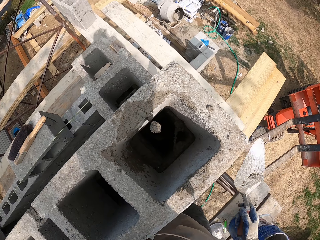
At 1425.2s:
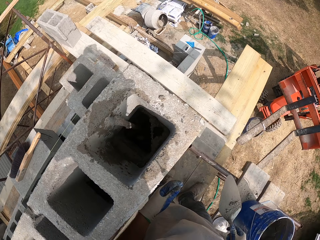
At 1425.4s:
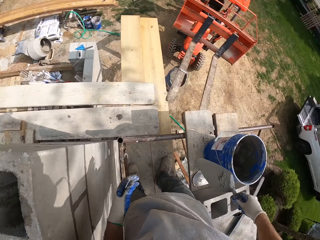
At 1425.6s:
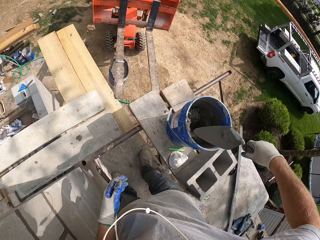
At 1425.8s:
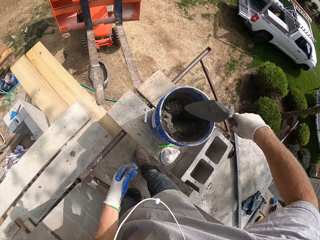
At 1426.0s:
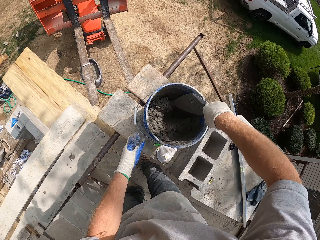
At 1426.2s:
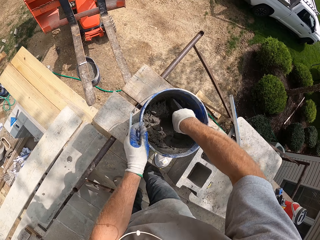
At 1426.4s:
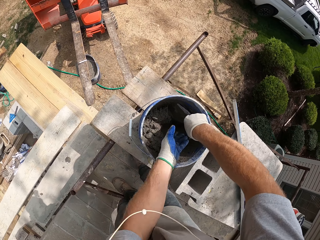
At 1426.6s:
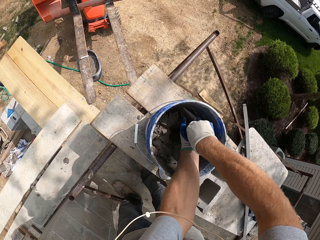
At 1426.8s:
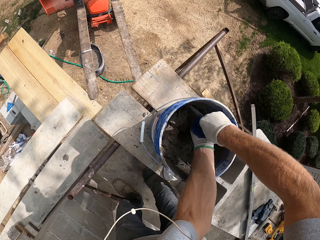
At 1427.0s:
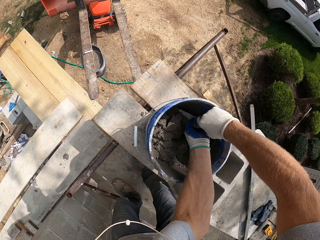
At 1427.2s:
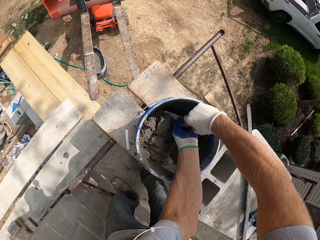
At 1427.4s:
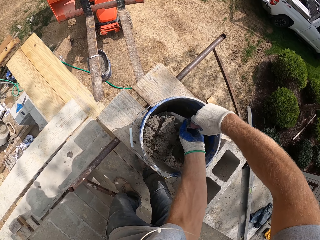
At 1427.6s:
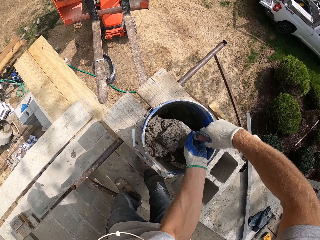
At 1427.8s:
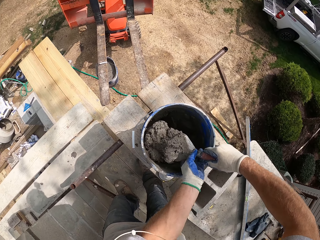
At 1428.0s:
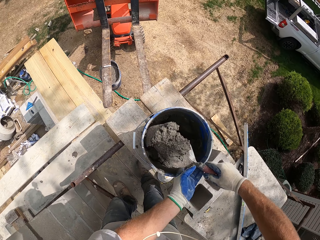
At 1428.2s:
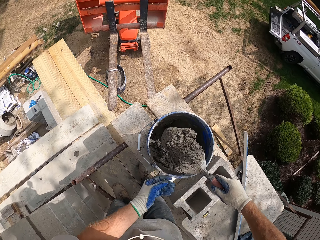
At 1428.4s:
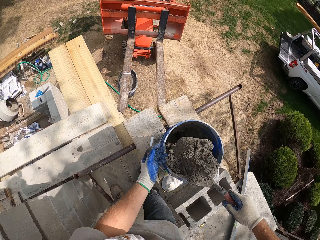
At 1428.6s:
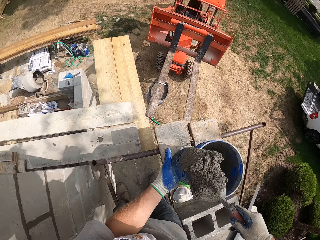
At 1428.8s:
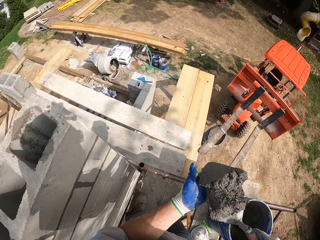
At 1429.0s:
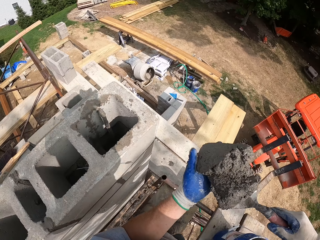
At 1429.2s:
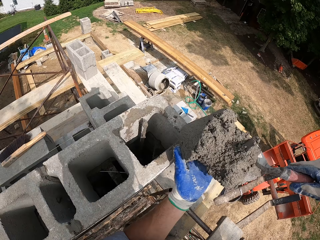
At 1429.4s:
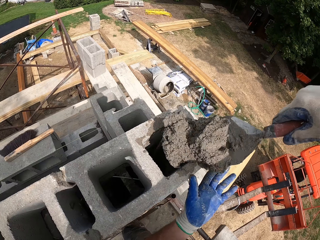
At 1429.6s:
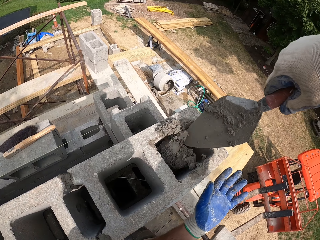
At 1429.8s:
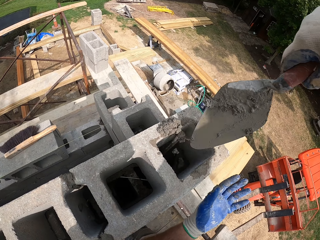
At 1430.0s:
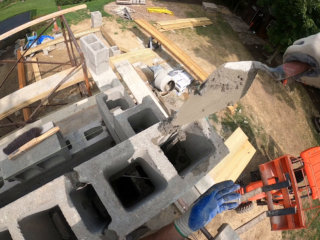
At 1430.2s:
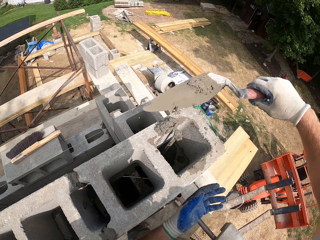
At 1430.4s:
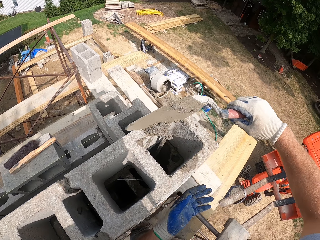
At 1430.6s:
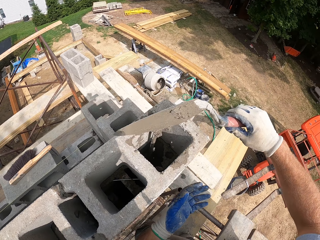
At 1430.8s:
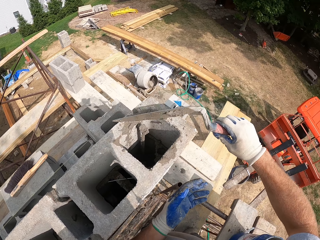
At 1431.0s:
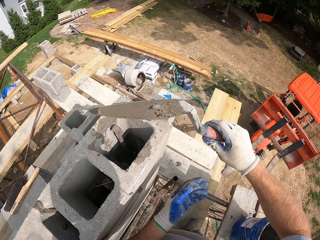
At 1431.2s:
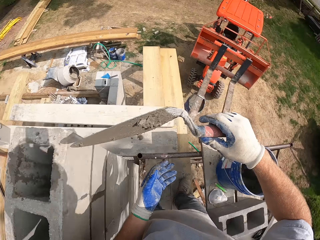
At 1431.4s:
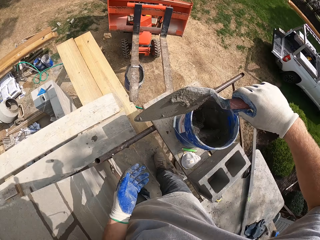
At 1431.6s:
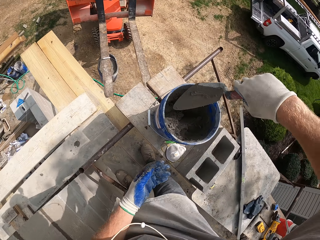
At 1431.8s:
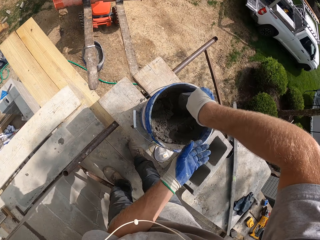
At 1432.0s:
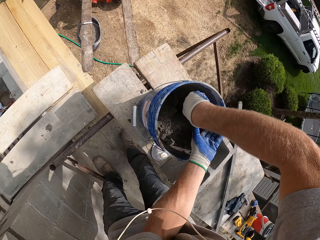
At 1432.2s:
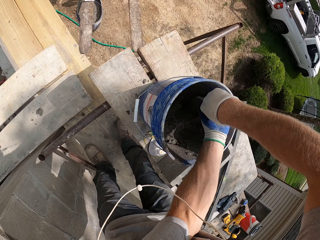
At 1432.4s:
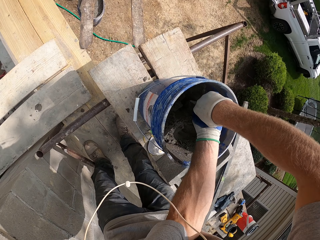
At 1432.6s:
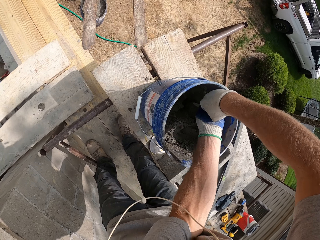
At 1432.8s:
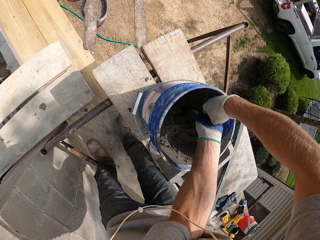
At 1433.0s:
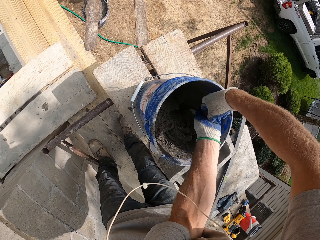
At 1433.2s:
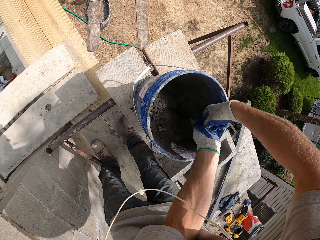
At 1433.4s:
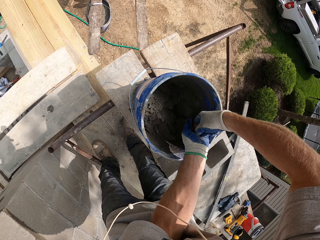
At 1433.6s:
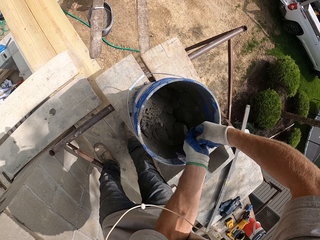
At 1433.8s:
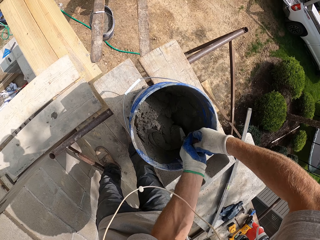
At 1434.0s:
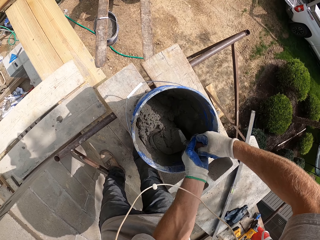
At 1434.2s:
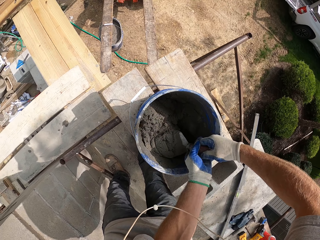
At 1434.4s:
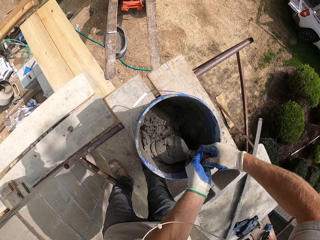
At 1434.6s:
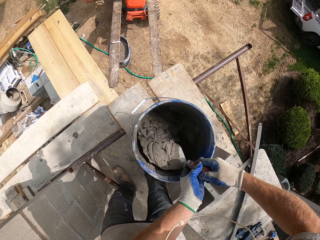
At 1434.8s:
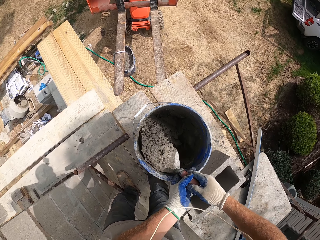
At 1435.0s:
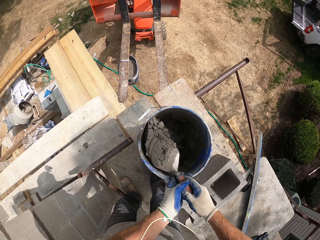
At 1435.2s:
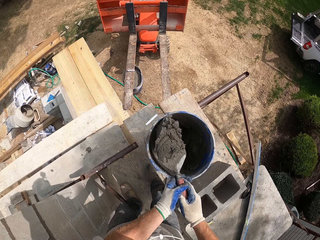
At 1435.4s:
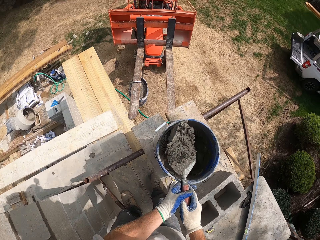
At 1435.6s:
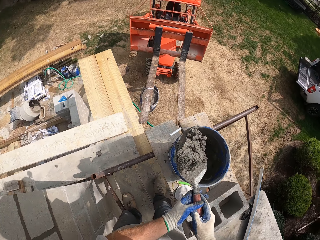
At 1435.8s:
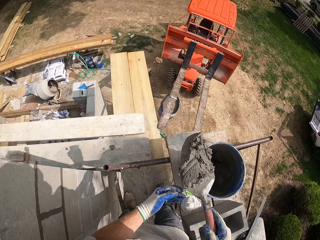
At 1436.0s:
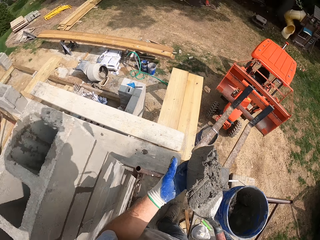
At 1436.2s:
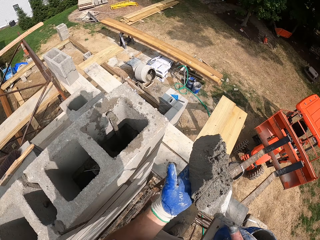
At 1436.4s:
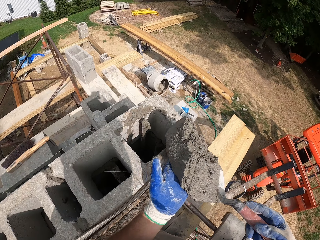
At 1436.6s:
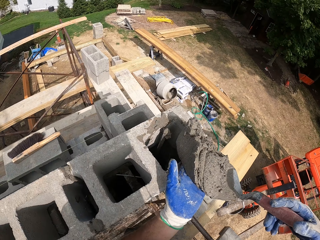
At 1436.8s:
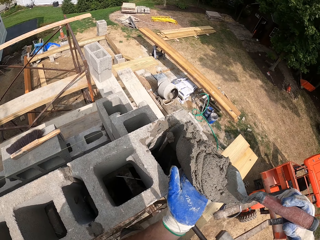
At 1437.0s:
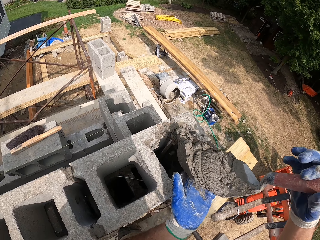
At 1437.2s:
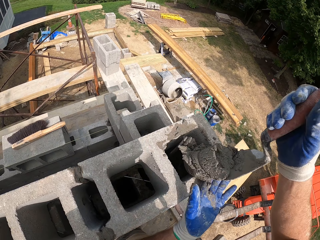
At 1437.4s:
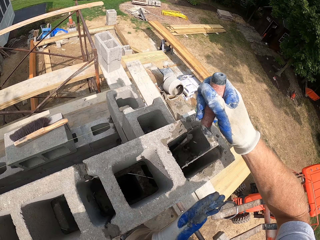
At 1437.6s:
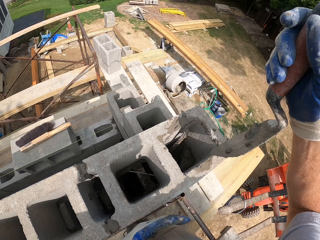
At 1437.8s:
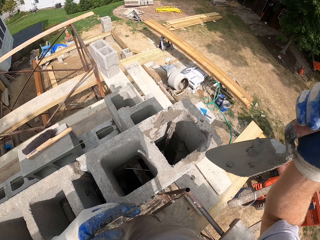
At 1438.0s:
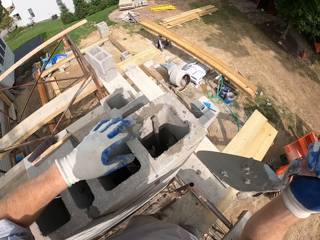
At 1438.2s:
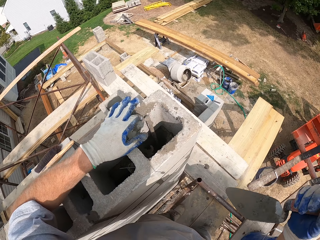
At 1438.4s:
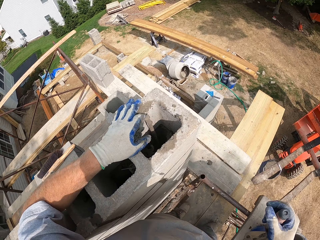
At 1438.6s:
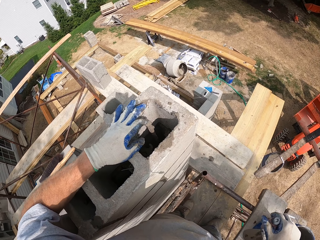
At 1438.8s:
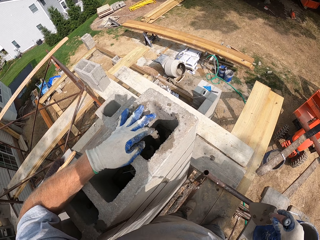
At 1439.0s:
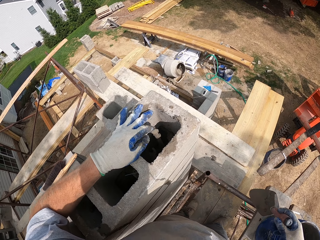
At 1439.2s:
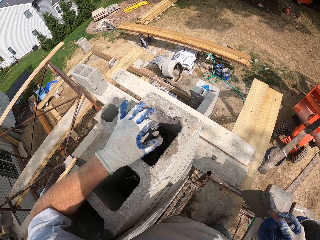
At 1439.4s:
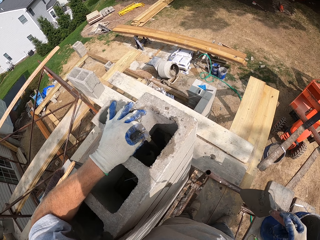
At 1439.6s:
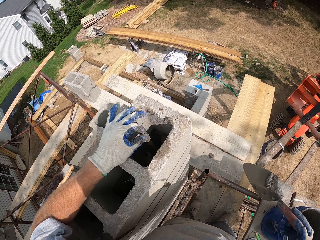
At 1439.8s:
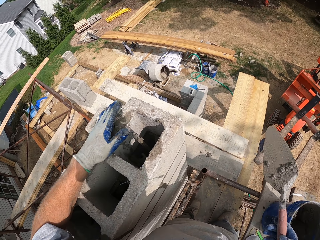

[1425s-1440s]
The camera wearer scoops cement with the trowel. They pour the cement in the hole in the brick. They scoop the cement with the trowel. They pour the cement in the hole in the brick. They push the metal rod in the middle of the hole.

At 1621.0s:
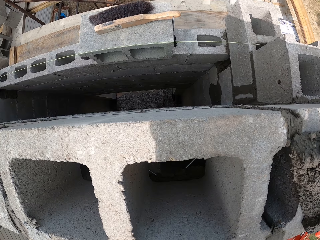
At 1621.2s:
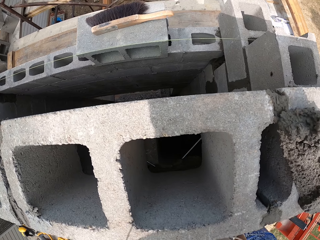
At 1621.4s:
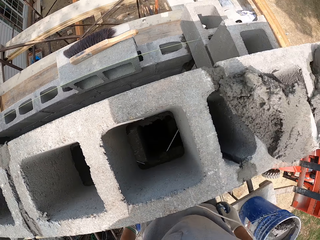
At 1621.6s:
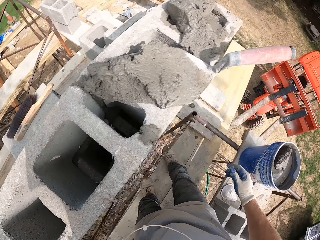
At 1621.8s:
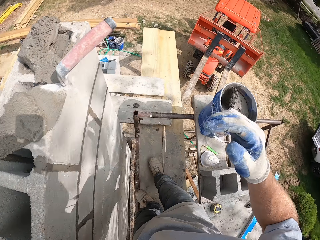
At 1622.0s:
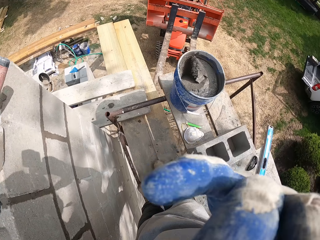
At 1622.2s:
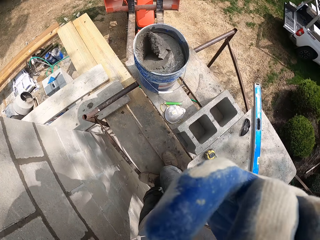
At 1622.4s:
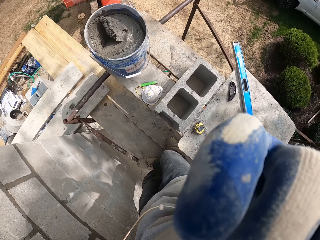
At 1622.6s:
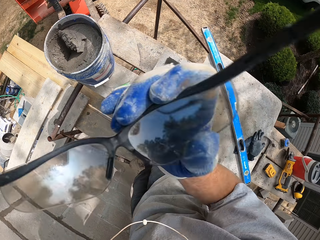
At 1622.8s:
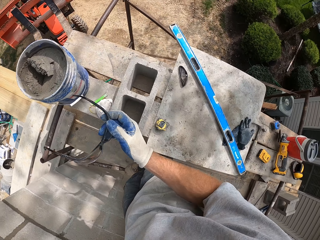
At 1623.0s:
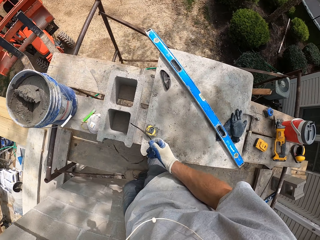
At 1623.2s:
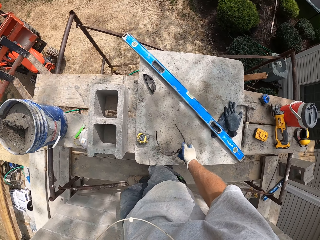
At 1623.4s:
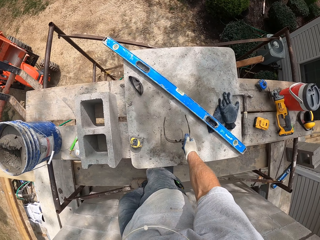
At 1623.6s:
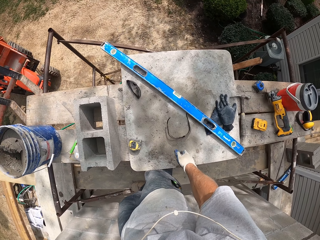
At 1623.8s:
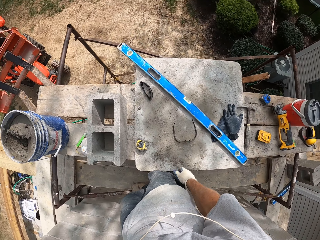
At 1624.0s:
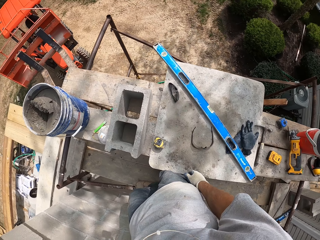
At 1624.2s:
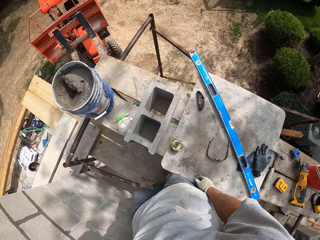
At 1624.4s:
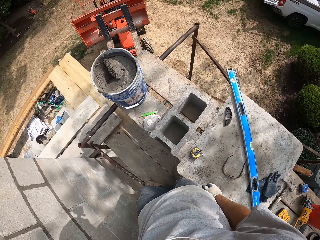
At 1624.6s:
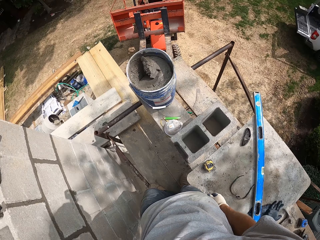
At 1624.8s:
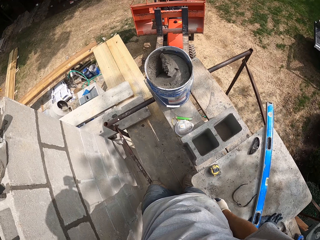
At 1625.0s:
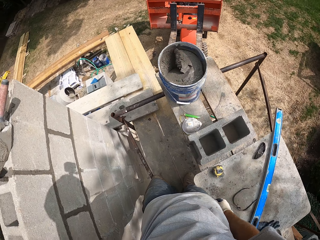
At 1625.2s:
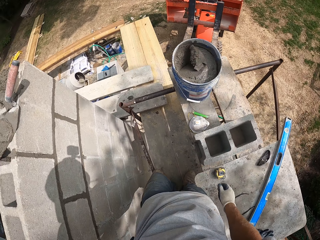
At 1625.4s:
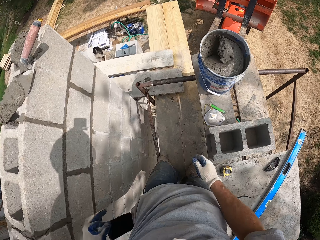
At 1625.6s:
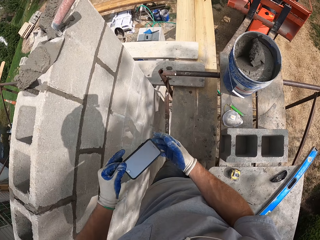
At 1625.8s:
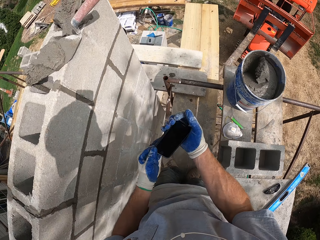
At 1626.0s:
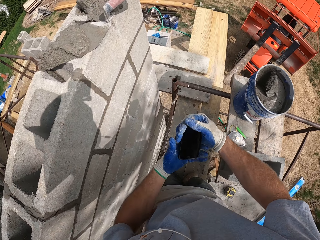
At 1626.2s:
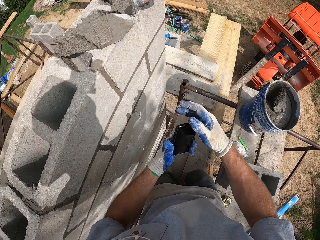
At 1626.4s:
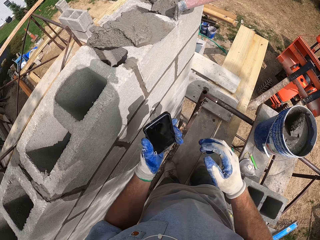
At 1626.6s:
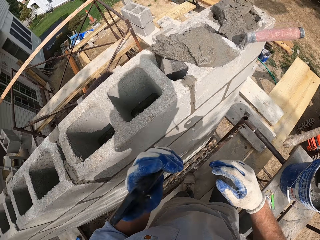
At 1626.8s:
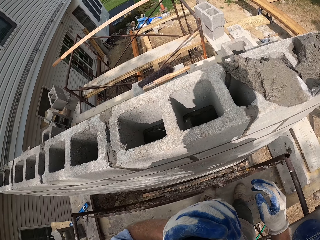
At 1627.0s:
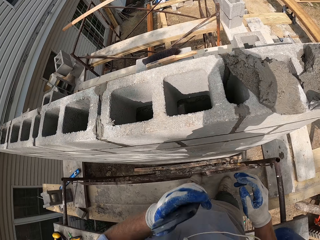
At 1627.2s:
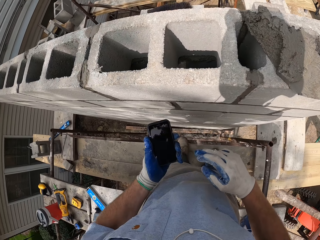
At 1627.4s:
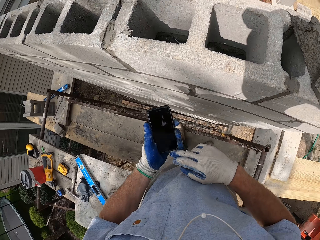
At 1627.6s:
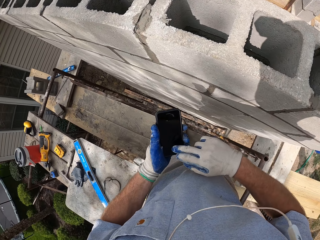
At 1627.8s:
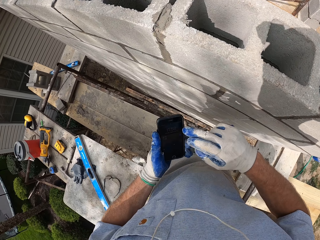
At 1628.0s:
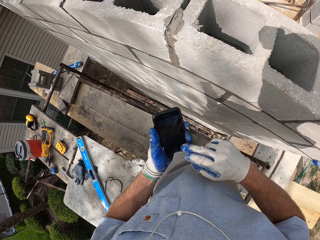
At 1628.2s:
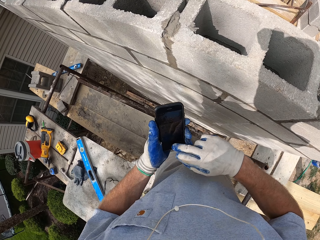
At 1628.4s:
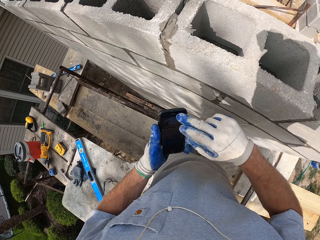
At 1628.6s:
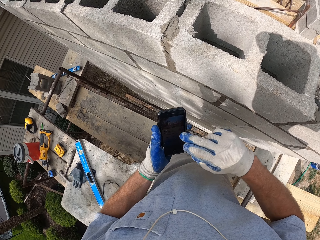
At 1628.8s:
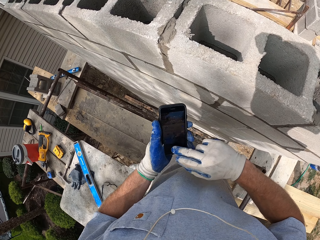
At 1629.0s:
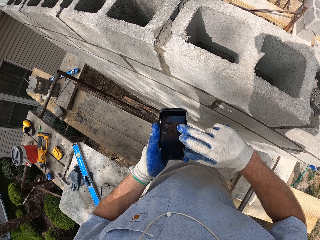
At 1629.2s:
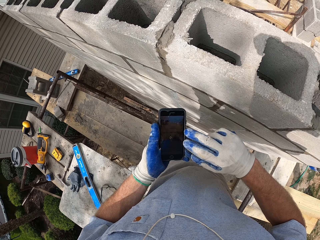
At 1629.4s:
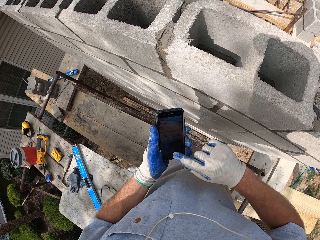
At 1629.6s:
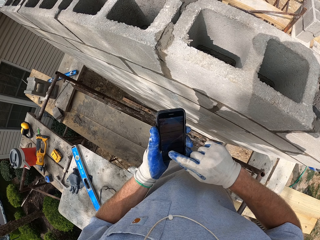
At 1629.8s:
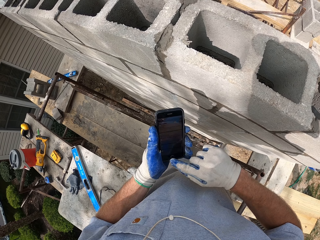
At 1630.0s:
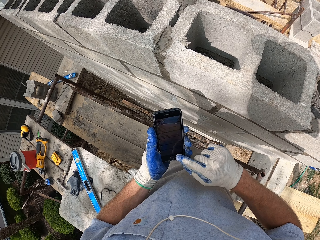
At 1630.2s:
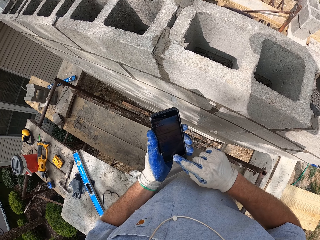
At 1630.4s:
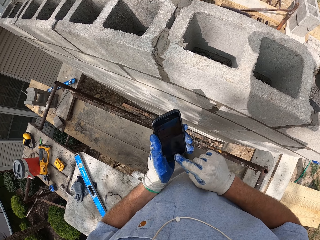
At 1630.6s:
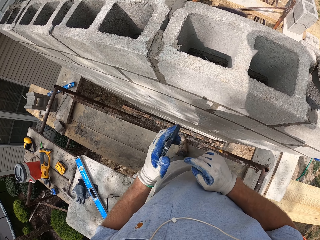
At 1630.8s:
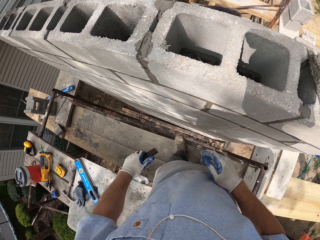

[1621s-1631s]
The camera wearer removes his sun glasses. He throws the sun glasses on the wooden surface. He operates his phone.
